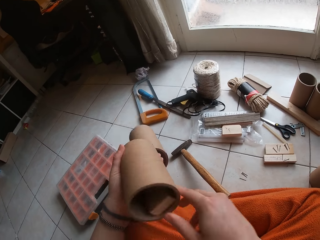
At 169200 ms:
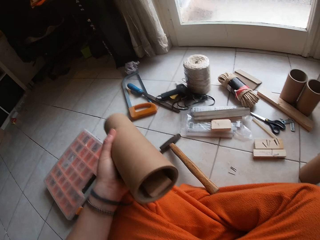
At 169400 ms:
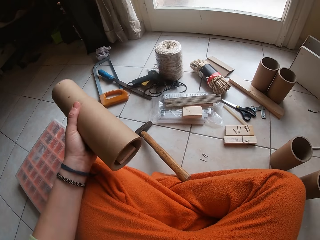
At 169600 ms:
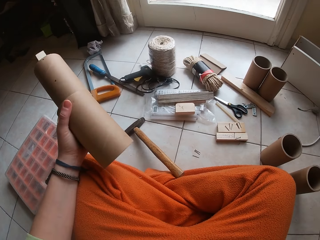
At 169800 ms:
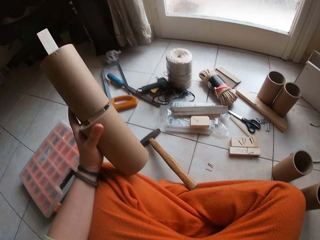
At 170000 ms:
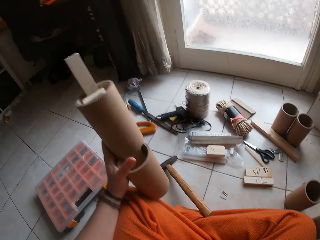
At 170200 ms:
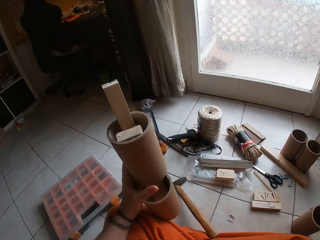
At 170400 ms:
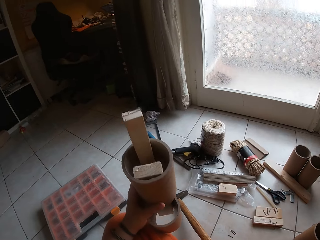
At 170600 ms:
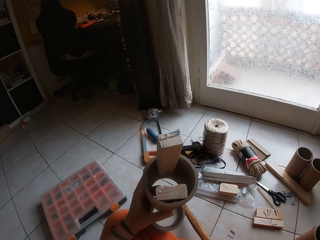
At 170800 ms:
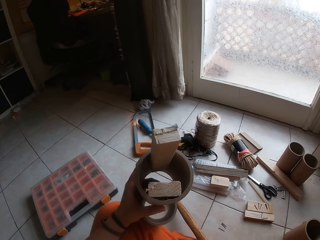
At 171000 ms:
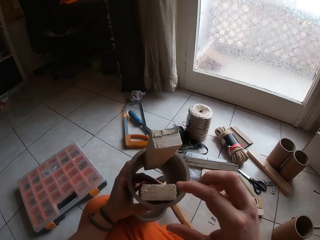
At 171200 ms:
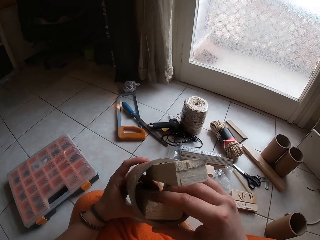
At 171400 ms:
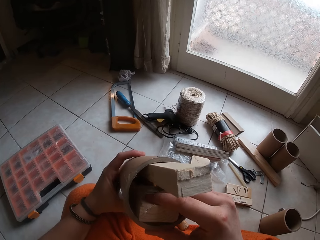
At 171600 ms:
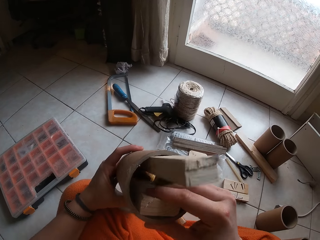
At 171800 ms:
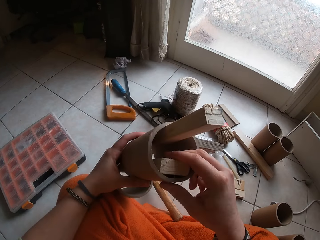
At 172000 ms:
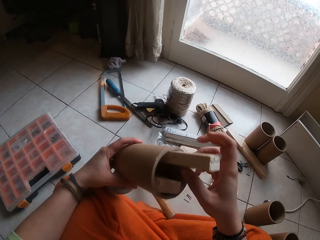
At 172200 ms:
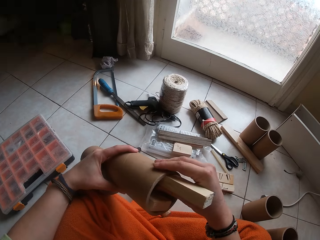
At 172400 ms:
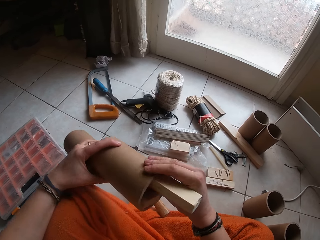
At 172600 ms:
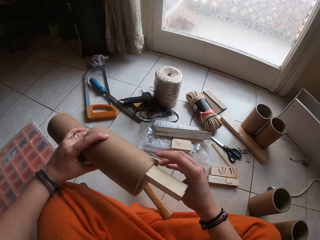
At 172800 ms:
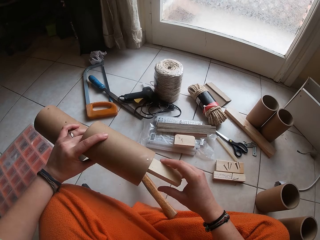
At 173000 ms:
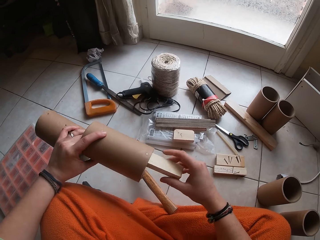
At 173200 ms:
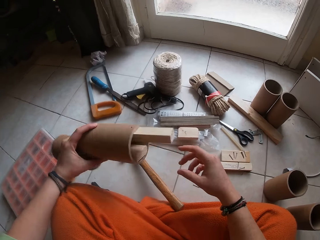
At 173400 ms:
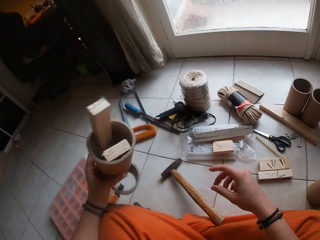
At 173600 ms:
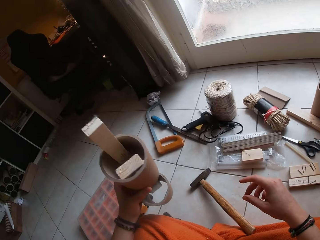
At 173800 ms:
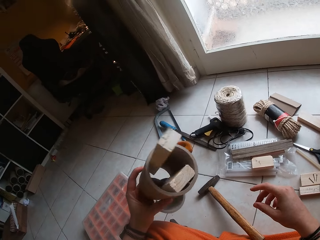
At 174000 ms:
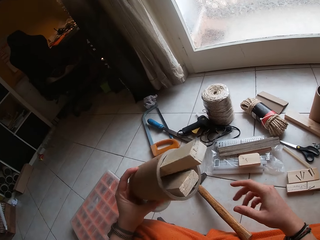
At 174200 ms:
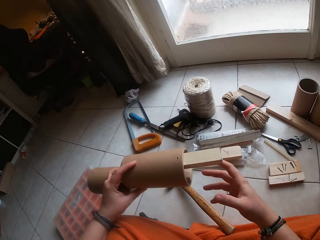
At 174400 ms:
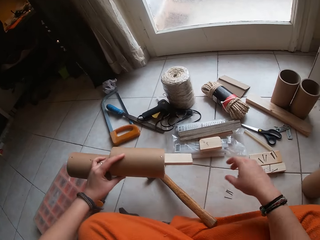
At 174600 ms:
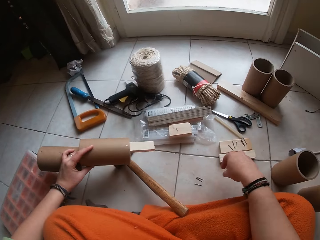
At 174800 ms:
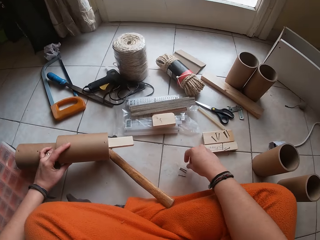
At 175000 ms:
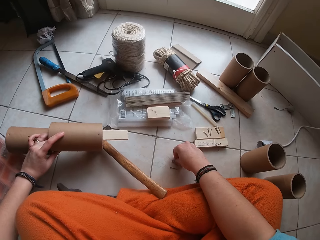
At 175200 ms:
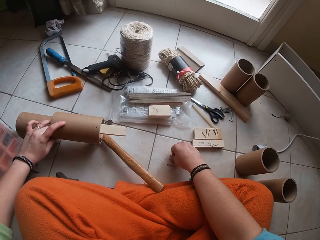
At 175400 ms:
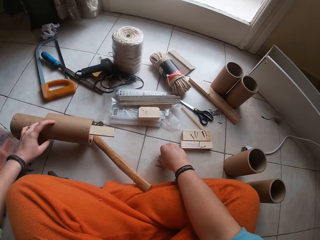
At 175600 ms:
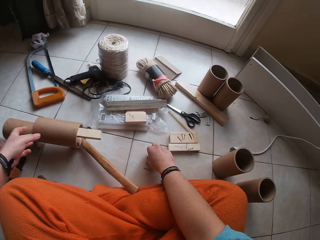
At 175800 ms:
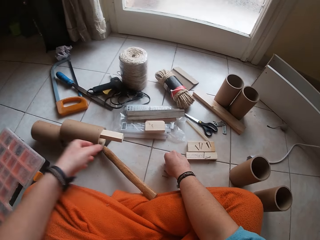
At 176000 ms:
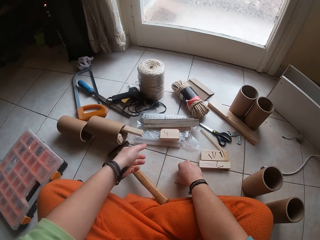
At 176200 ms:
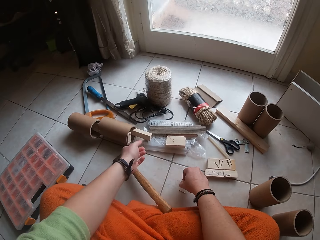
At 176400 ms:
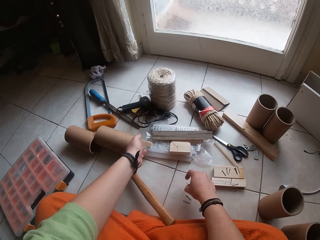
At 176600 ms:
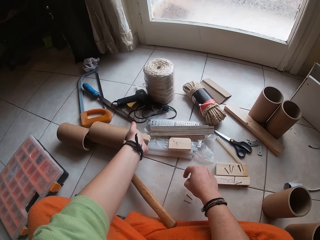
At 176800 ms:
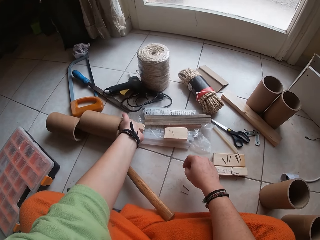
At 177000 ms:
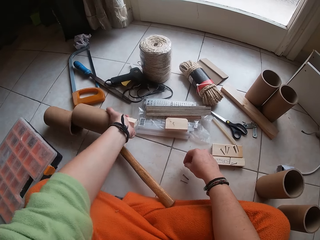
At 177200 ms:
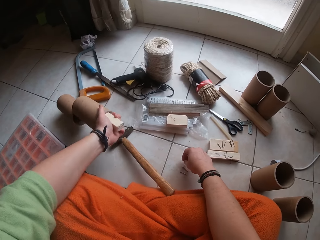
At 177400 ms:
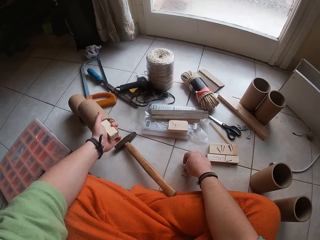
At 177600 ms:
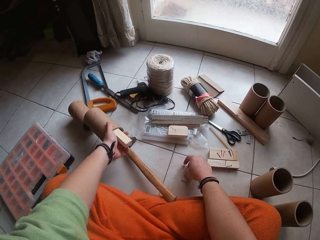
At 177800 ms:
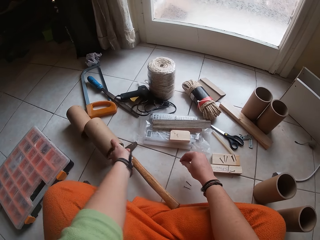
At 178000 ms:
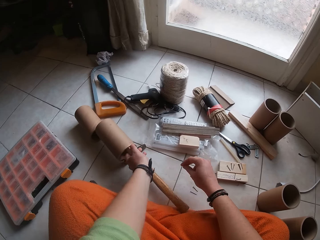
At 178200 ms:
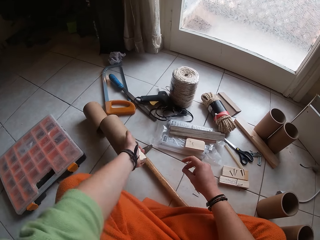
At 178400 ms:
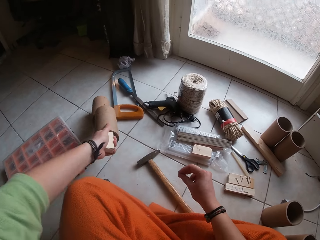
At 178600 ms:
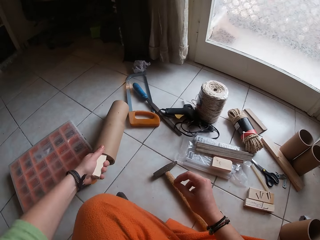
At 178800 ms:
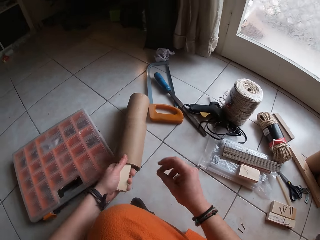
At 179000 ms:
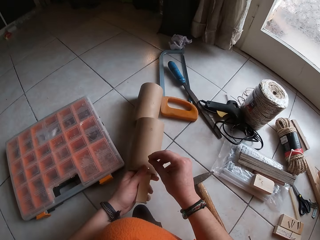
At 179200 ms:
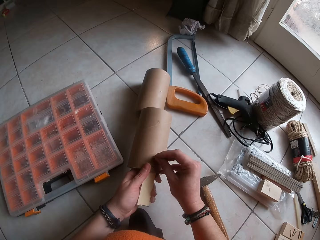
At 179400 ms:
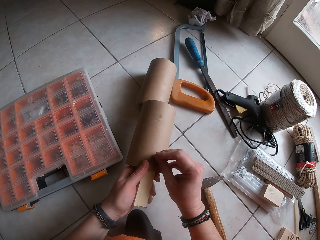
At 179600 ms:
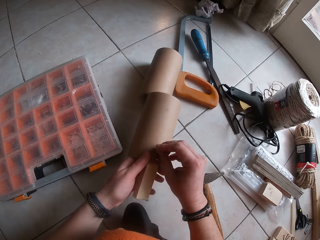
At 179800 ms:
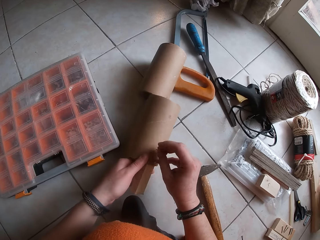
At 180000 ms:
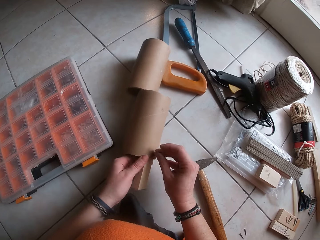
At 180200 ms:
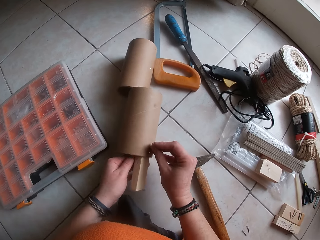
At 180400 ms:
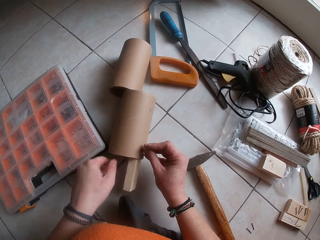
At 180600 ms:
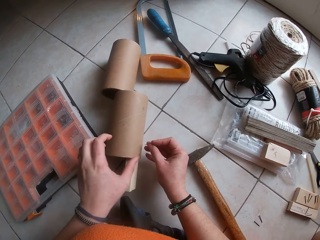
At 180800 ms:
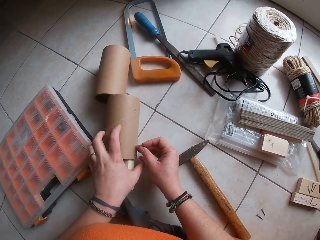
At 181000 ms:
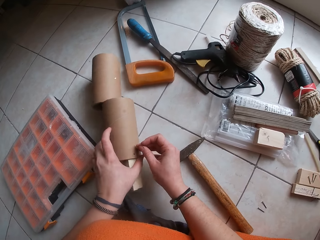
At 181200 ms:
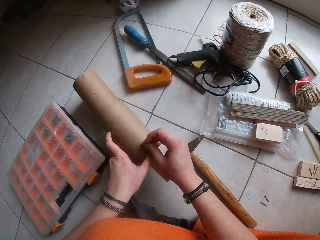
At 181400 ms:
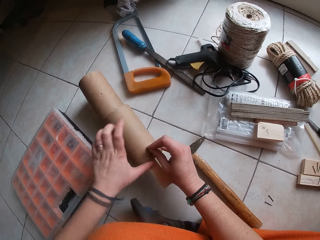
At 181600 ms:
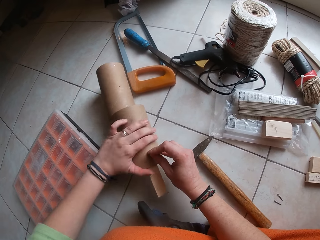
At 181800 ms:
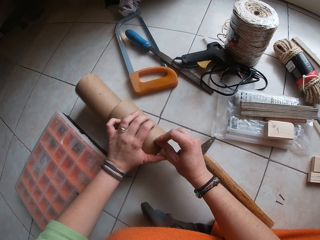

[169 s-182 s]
The camera wearer touches the wood. He holds something with the left hand. He picks up a nail from the floor with his right hand. He puts something down. He holds the wood. He places the nail on the cylinder couplet with his right hand.

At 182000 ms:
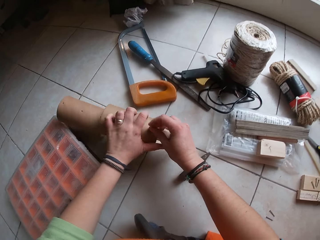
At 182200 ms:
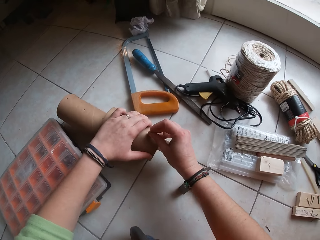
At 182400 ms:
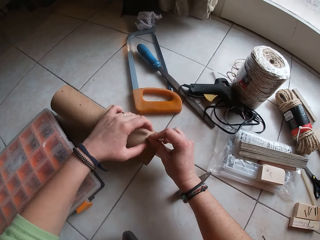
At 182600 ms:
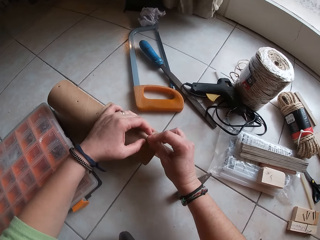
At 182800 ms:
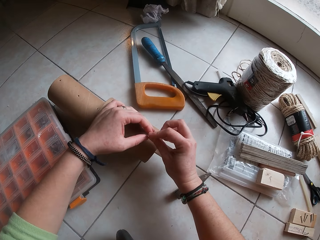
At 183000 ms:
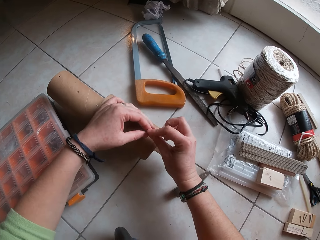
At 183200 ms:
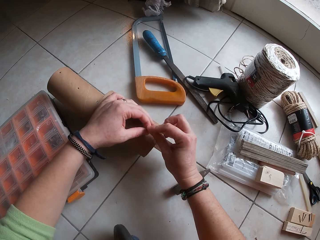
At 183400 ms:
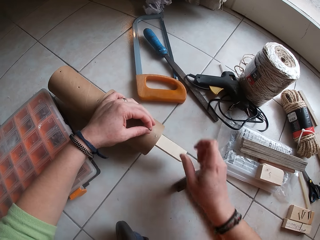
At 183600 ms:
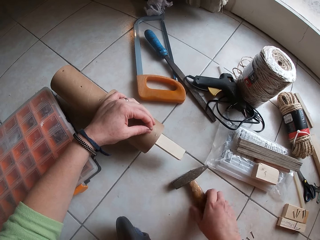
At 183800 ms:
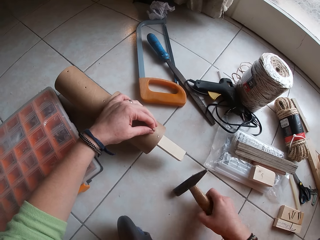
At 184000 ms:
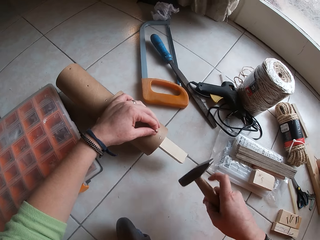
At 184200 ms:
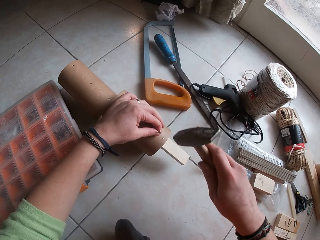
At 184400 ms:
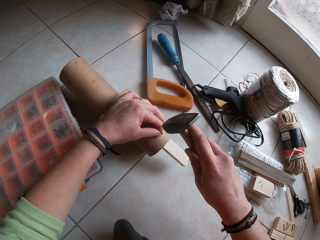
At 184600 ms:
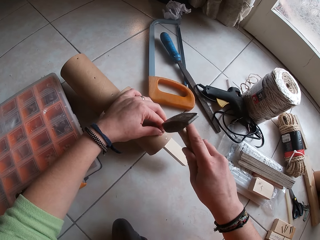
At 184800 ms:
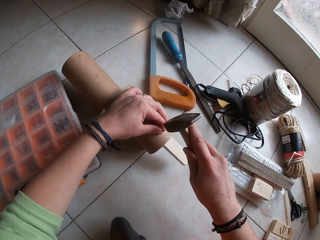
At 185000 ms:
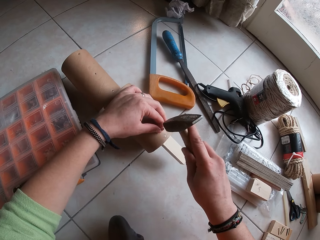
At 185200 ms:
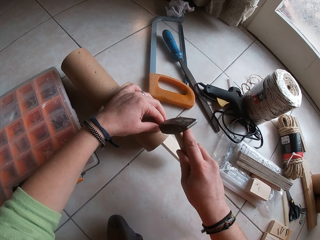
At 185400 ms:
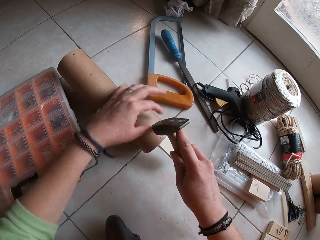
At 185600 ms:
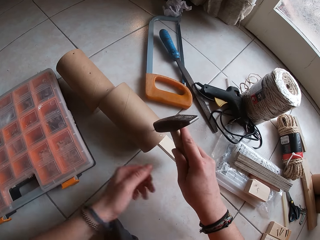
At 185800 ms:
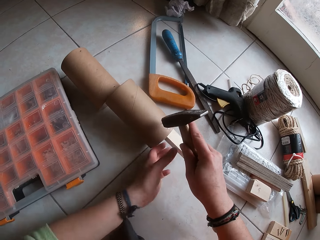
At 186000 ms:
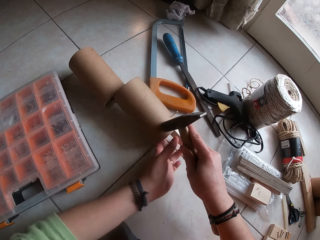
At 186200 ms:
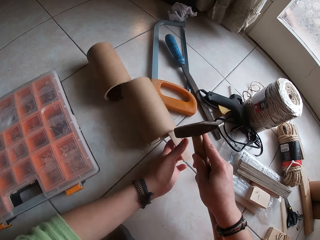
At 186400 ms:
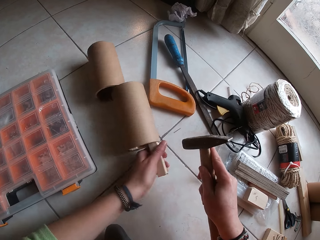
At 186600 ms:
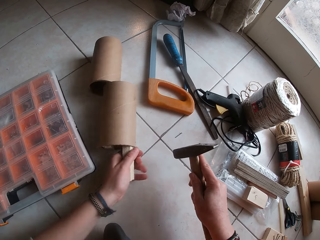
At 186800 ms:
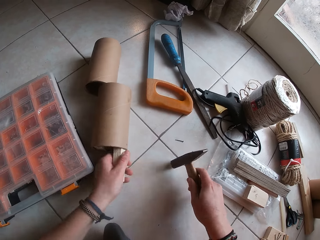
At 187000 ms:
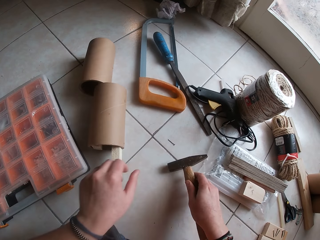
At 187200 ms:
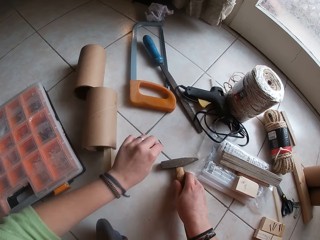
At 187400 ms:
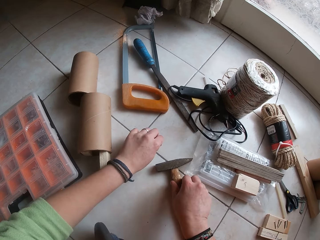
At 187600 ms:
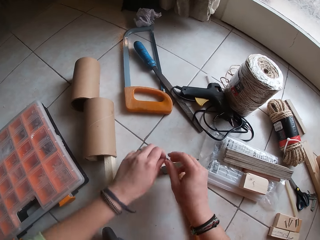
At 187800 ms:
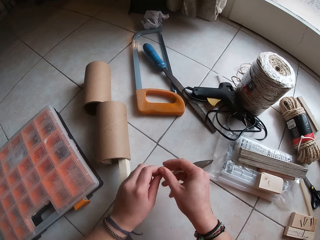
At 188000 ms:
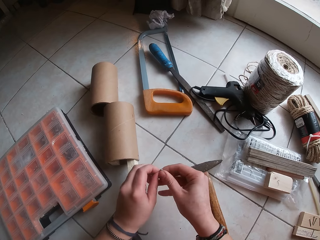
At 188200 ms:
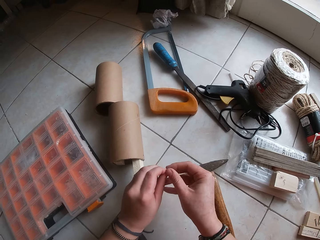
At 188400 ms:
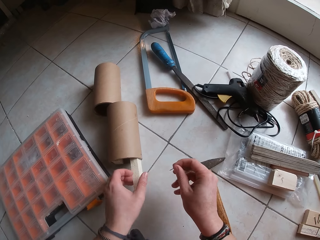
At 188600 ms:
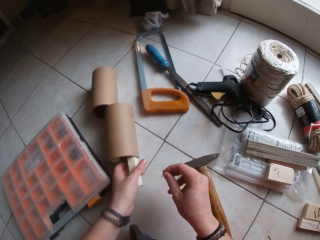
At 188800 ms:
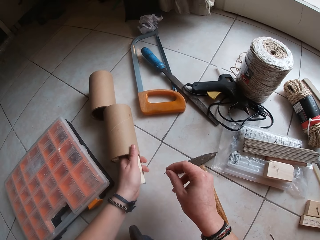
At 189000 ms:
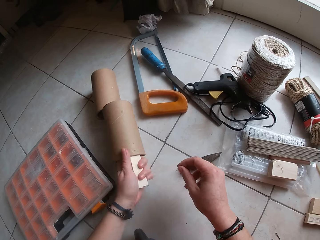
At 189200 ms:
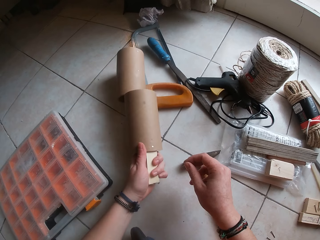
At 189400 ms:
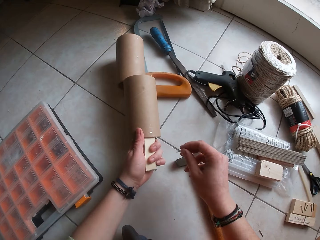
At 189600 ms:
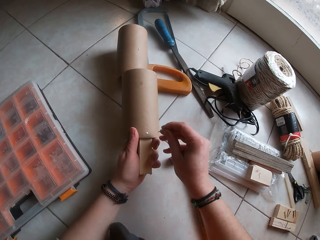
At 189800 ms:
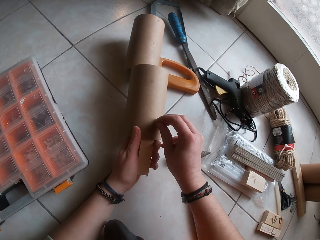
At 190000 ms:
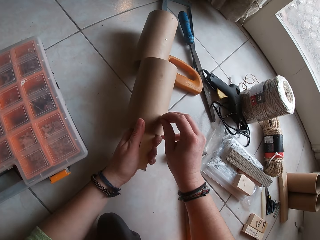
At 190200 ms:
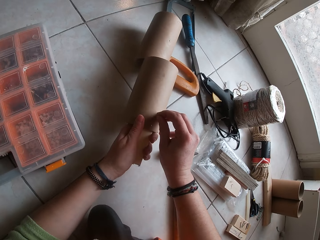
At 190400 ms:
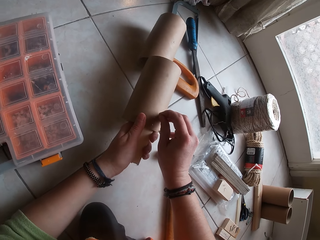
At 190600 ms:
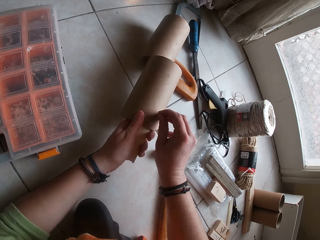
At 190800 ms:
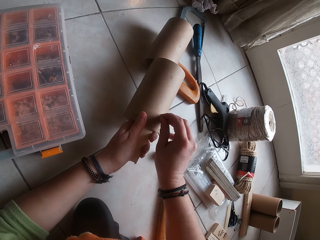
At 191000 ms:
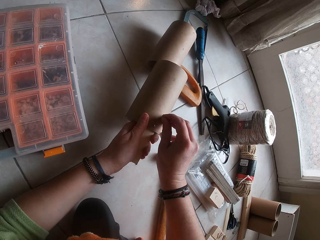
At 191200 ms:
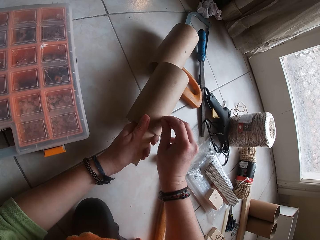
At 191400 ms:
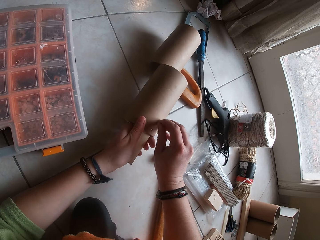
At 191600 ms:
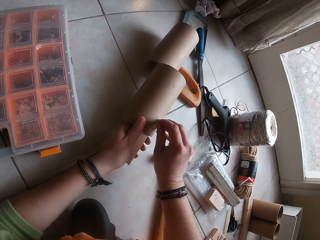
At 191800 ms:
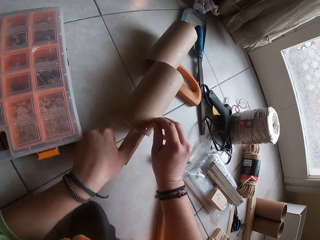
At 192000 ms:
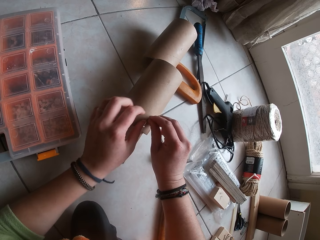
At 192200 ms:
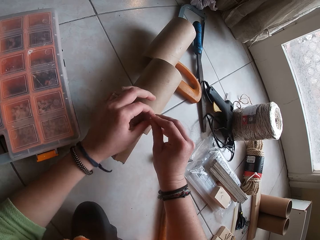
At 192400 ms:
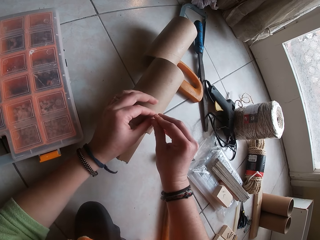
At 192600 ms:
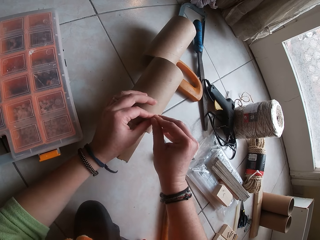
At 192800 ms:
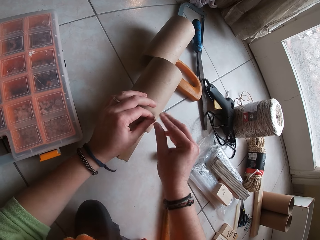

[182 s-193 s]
The camera wearer holds the nail on the cylinder couplet with his left hand. He picks up the hammer from the floor with his right hand. He hits the nail into the cylinder couplet with the hammer in his right hand. He holds the wood with the hand. He drops the hammer on the floor with his right hand. He picks up the nail from the floor with his left hand. He passes the nail from his left hand to his right hand. He holds the nail. He turns the piece of wood and the cylinder with his left hand. He holds the wood with the hand. He places the nail on the cylinder couplet with his right hand. He passes the nail from his right hand to his left hand.
